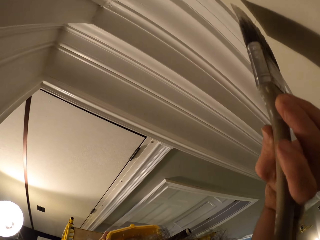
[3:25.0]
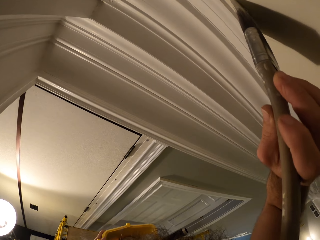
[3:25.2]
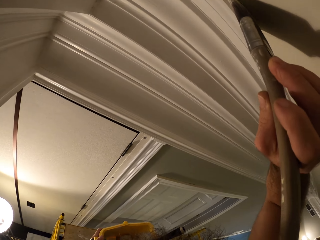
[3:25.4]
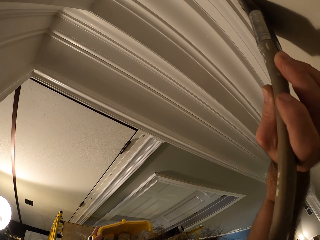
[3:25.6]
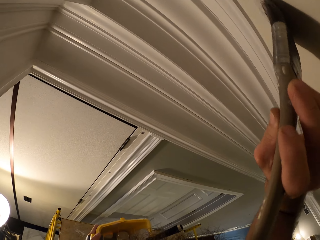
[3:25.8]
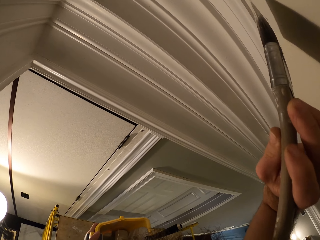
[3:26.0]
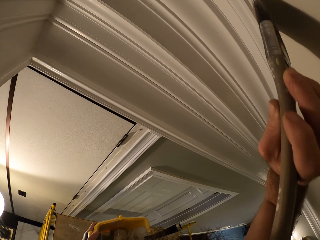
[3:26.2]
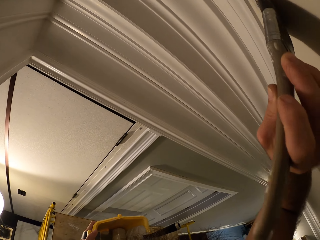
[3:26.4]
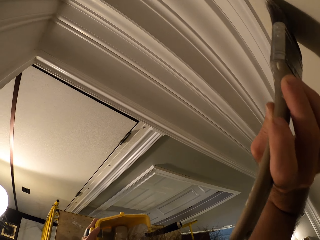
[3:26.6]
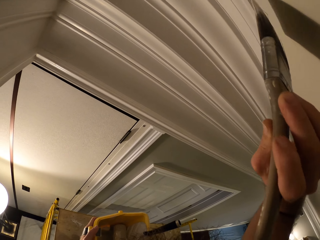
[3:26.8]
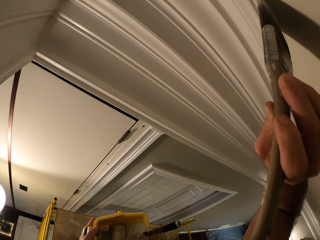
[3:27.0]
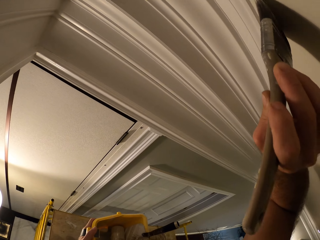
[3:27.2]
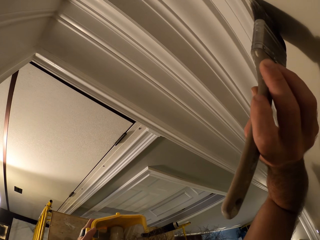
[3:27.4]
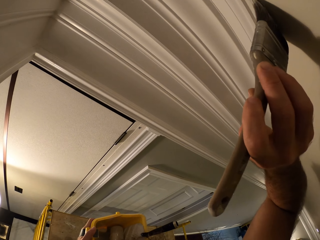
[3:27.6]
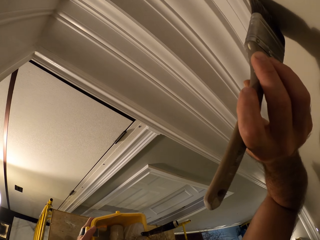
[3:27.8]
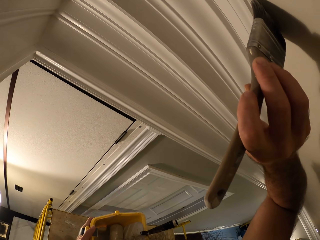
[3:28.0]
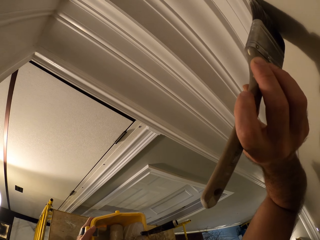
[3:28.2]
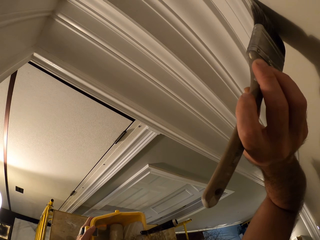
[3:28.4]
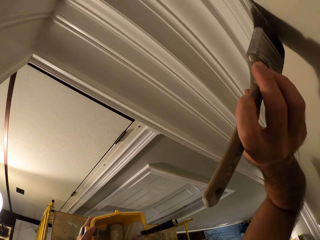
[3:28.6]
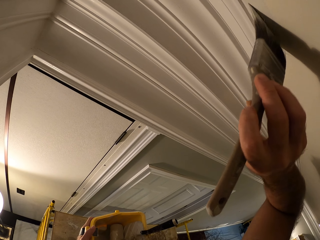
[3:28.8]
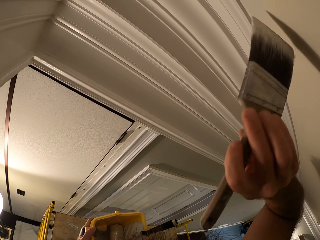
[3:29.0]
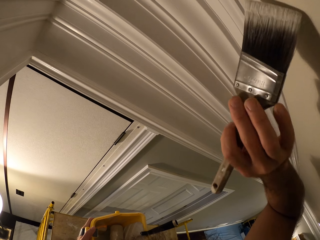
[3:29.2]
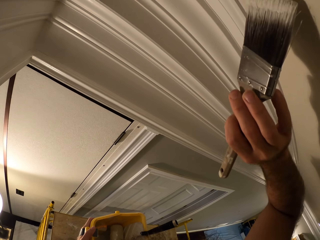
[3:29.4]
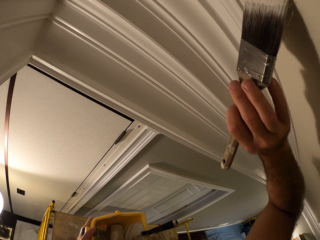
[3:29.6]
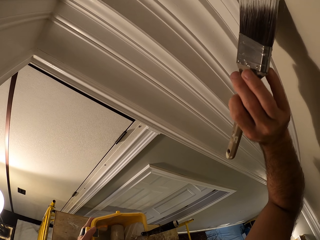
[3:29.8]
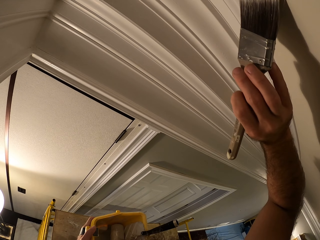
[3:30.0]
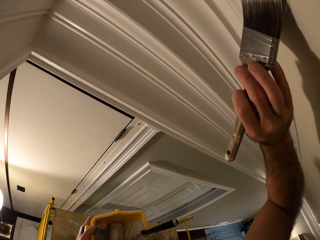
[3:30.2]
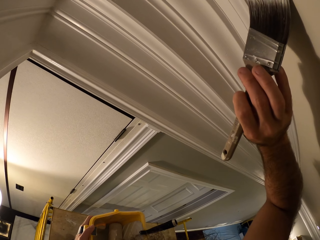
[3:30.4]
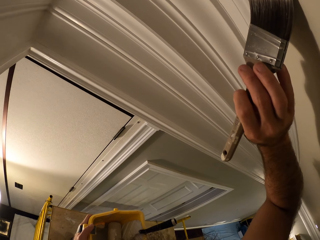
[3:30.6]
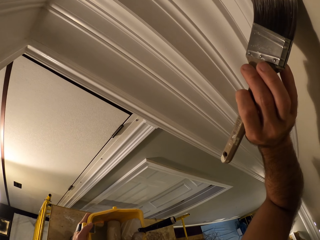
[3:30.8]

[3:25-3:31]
The camera wearer paints the wall.

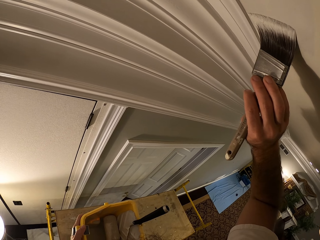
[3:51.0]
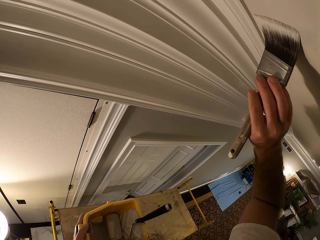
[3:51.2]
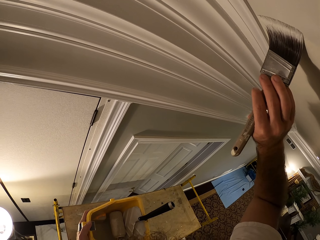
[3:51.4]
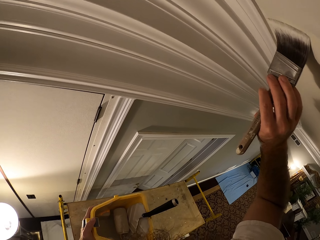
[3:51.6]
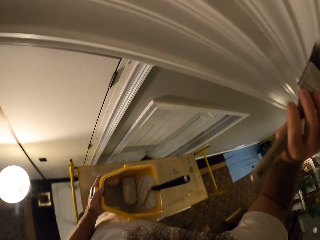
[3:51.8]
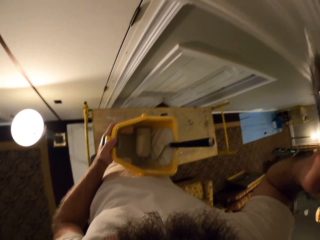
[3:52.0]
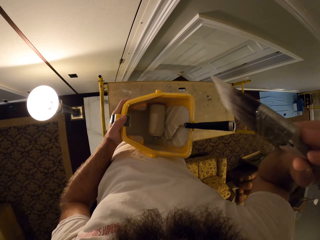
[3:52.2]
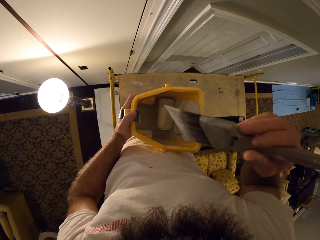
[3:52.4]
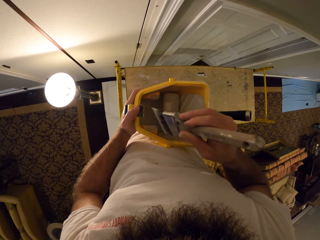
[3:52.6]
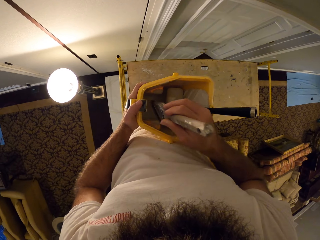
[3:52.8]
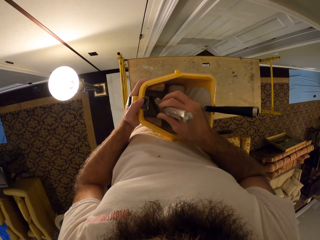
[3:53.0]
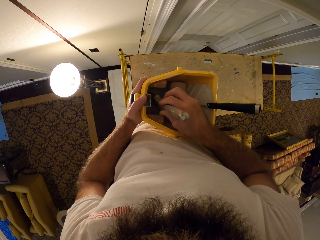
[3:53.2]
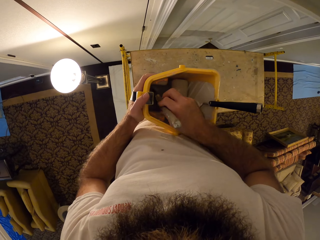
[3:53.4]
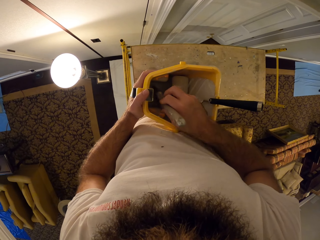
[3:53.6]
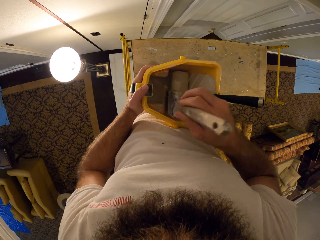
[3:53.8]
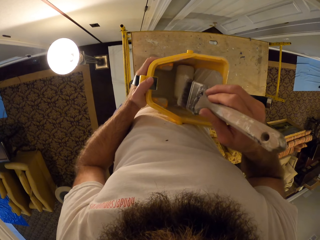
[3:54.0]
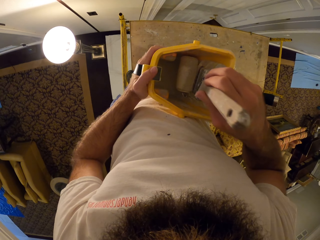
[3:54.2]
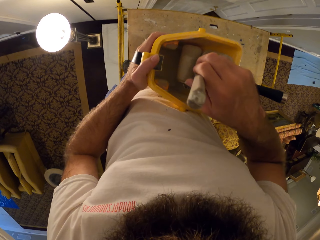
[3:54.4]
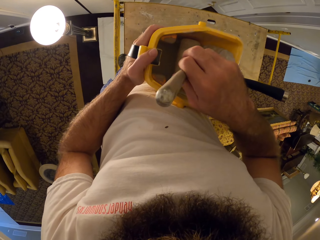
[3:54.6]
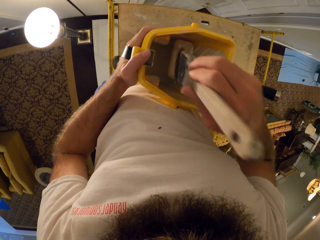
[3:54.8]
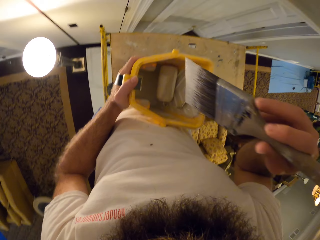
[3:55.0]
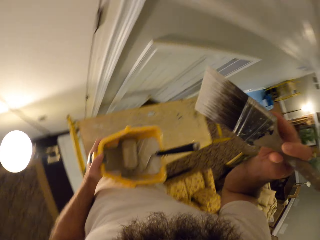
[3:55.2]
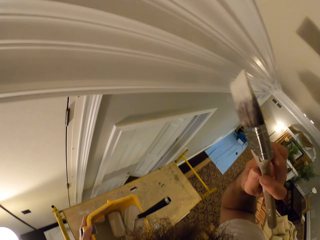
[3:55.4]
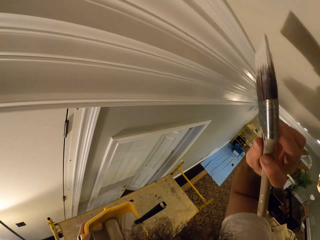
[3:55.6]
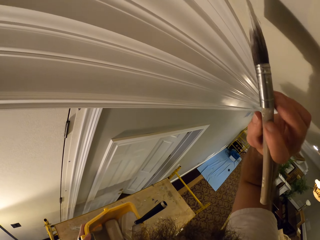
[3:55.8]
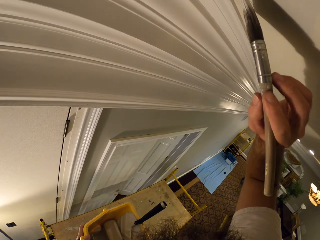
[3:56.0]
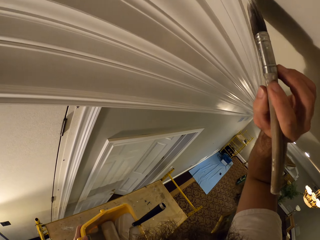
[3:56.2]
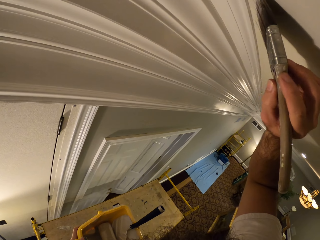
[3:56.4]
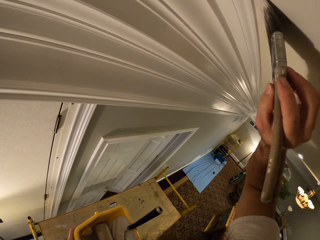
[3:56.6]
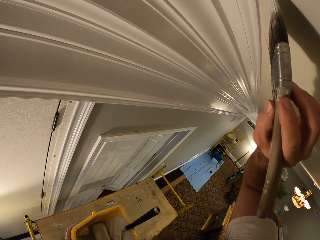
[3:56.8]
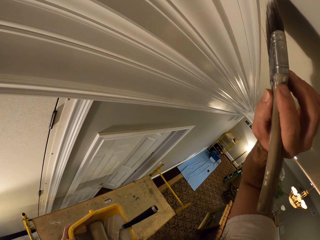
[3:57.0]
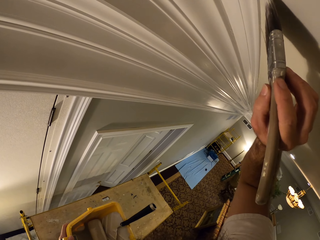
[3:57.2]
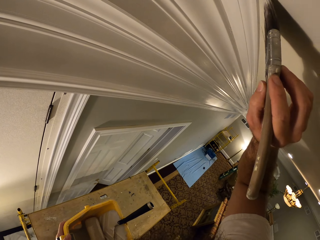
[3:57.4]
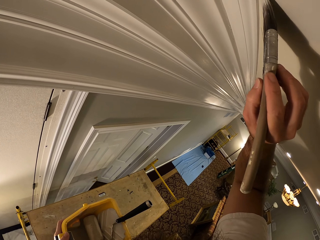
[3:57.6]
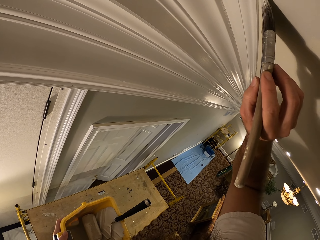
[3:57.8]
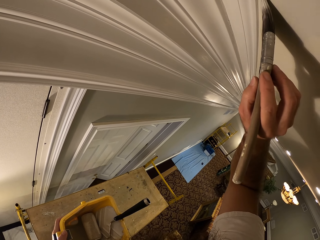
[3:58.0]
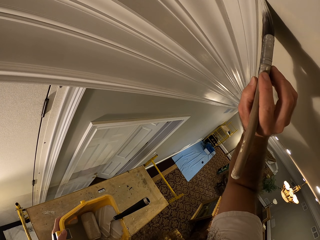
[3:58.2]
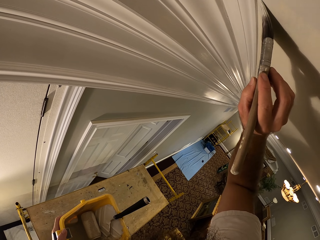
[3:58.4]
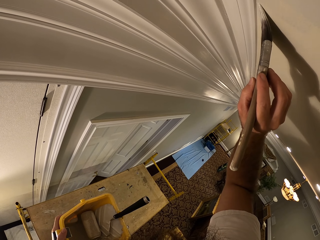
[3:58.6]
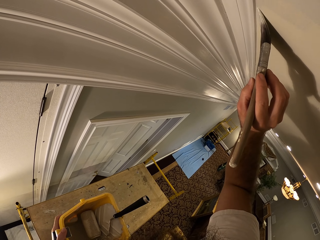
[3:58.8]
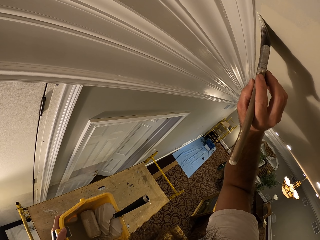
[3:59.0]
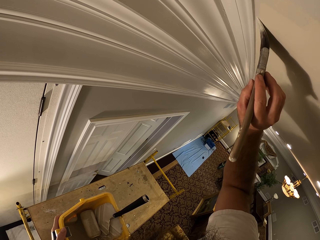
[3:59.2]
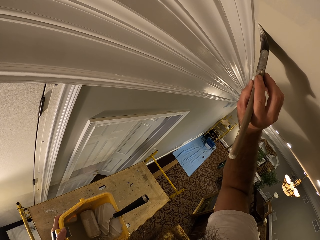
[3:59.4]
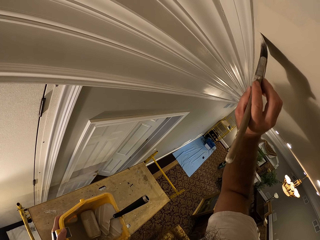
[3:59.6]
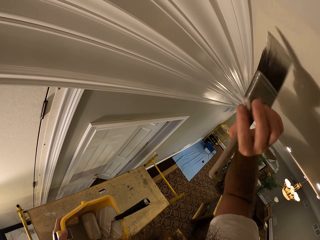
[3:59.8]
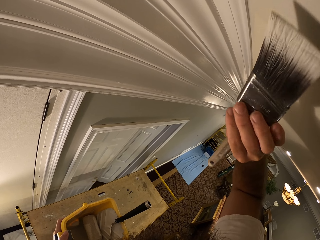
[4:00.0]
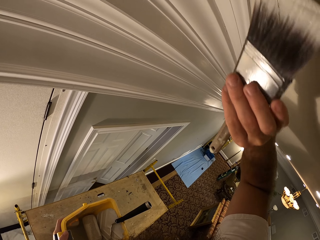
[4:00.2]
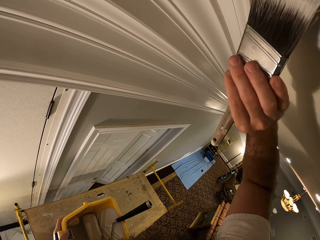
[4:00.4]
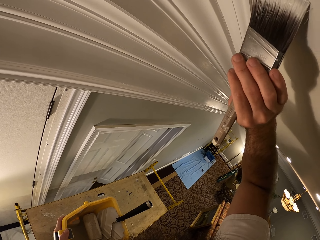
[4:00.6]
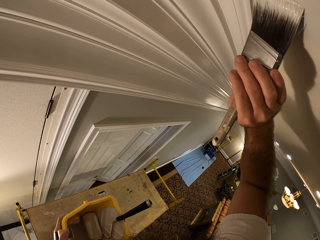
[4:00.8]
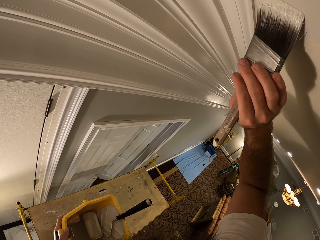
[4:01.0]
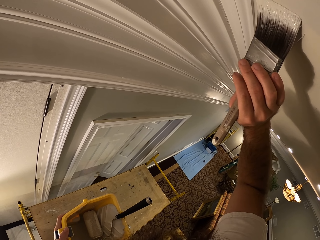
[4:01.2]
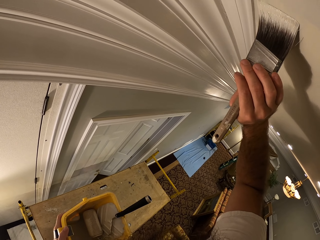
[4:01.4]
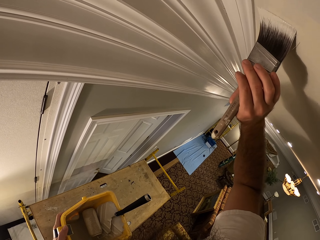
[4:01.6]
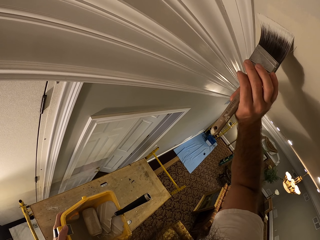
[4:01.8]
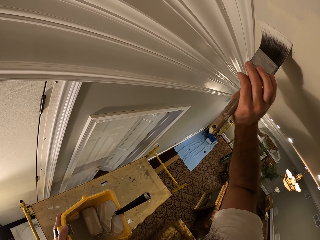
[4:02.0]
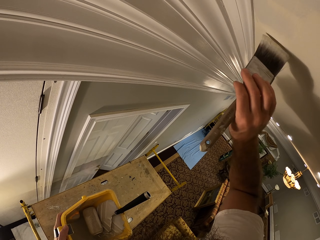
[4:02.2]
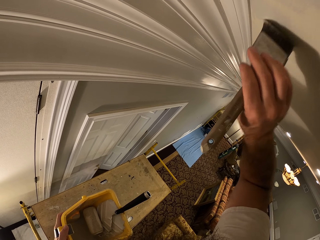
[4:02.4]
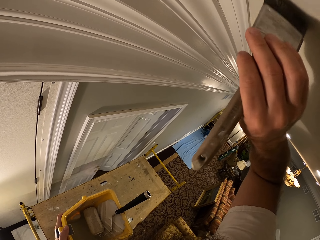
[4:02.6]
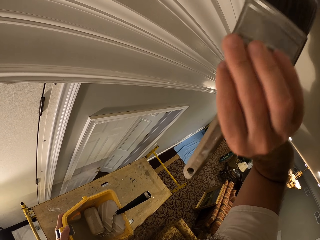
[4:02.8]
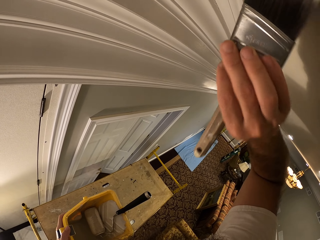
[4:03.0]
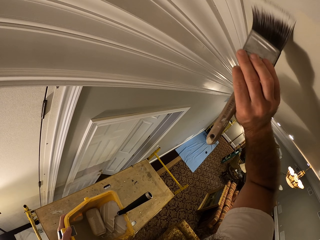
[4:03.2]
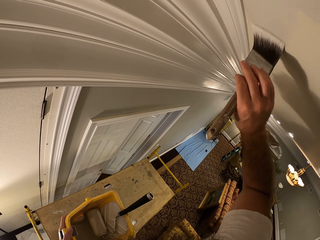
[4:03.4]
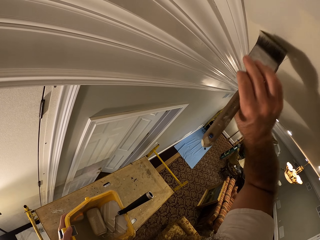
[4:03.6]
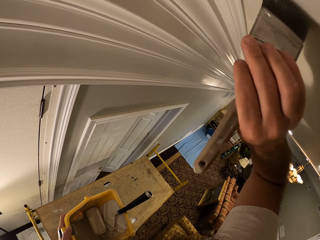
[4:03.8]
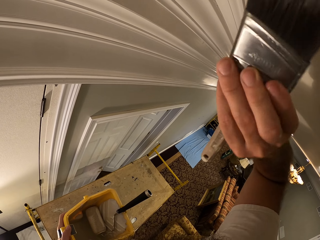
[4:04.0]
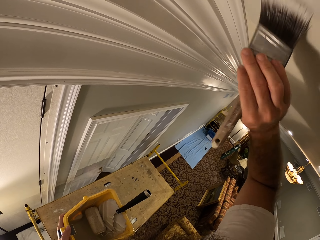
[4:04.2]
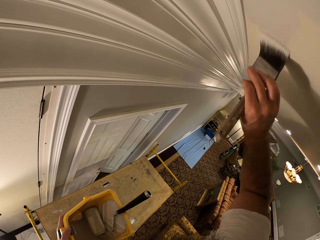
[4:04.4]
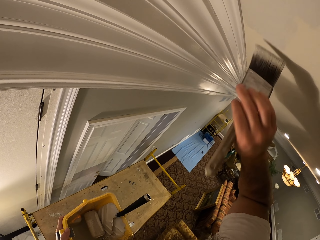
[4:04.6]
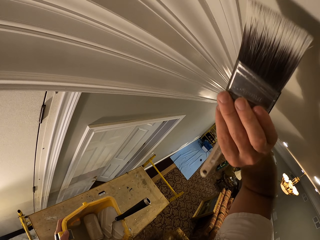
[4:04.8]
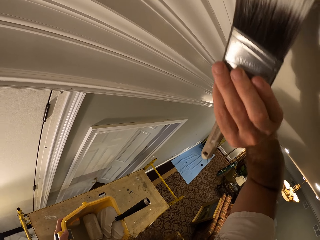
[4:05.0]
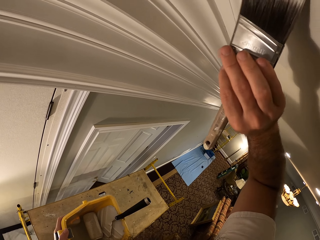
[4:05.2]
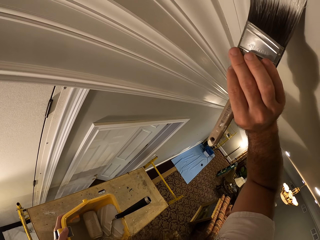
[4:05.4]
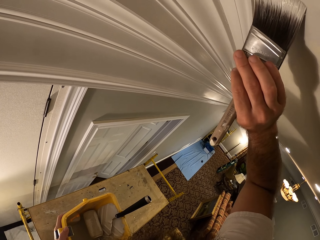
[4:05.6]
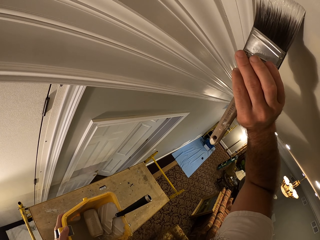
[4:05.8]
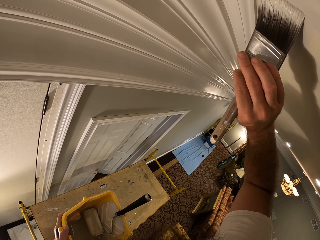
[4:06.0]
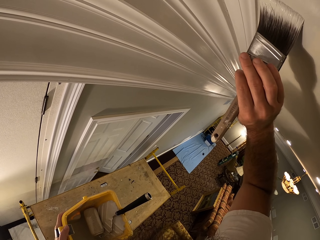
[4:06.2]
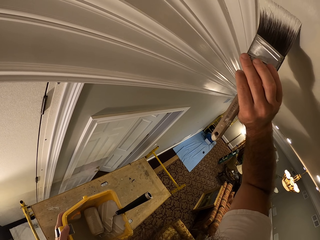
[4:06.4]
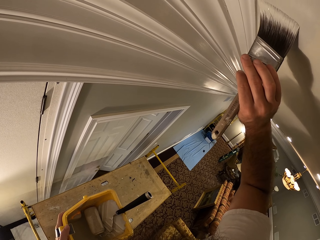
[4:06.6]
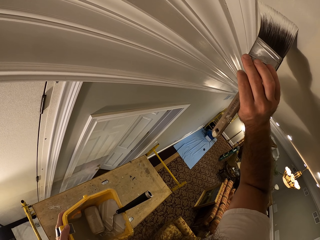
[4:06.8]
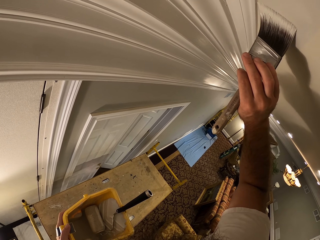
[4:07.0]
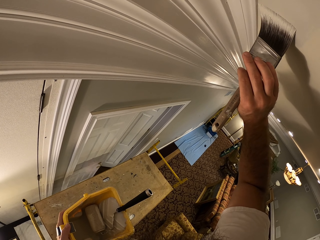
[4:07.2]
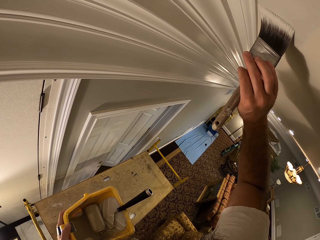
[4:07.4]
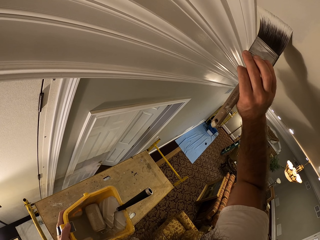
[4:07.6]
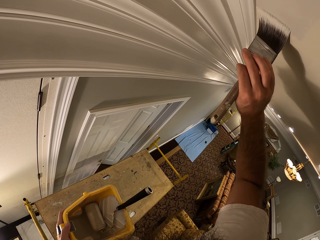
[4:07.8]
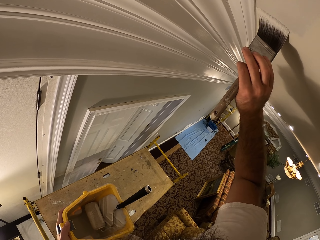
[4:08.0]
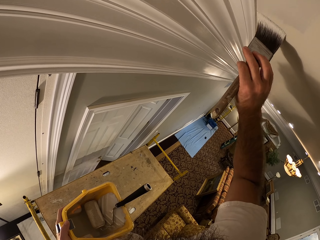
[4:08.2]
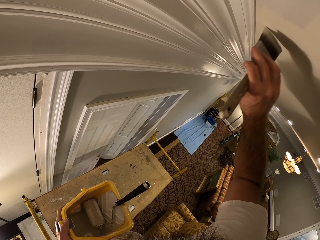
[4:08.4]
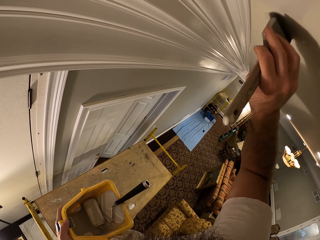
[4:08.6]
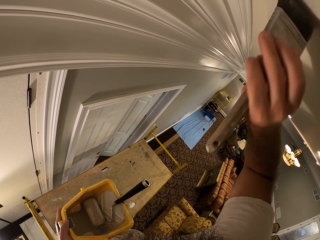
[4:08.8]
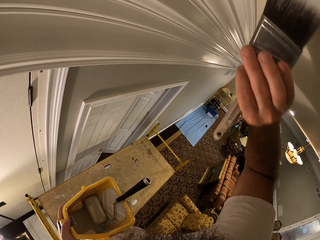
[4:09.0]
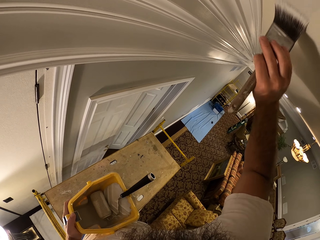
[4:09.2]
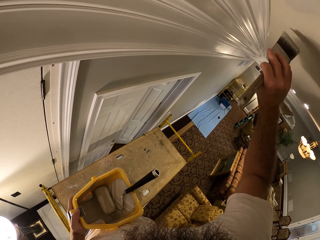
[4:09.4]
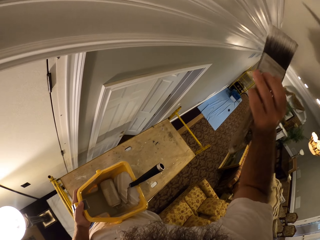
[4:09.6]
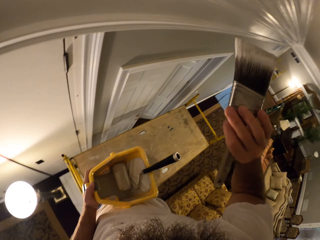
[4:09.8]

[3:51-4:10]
The camera wearer dips the brush in the paint bucket with his right hand. He rubs the brush on the paint roller in the paint bucket with his right hand. He paints the ceiling with the brush in his right hand. He paints the wall.
